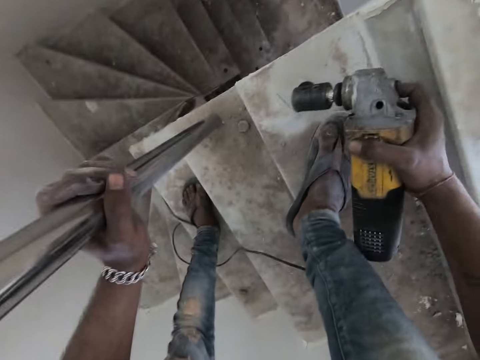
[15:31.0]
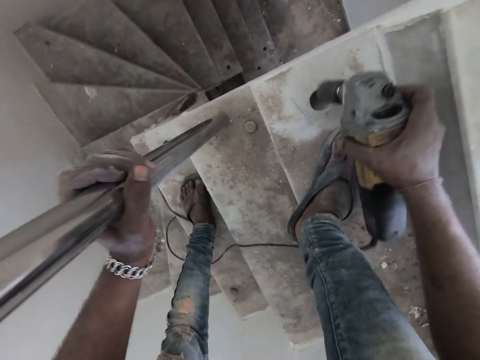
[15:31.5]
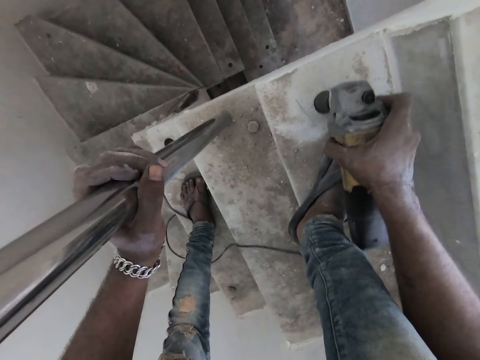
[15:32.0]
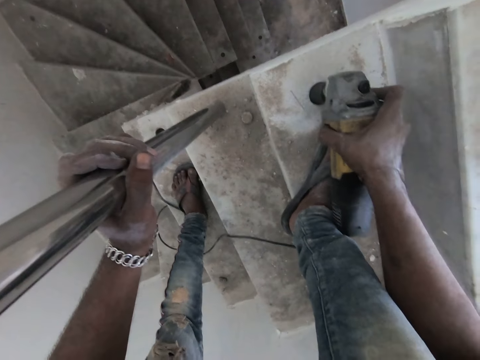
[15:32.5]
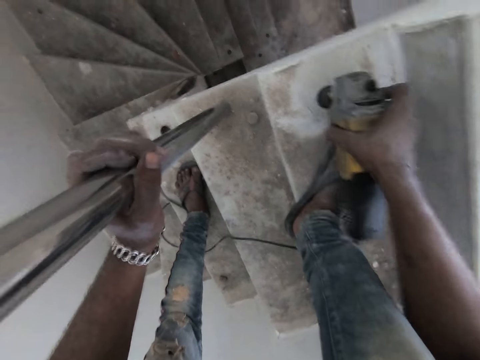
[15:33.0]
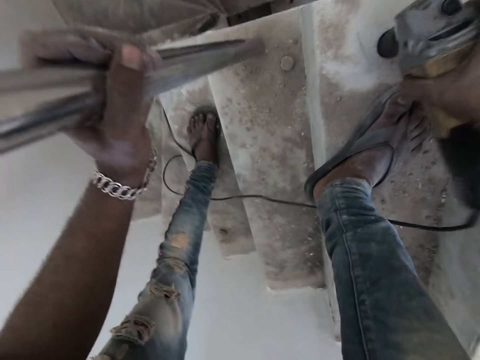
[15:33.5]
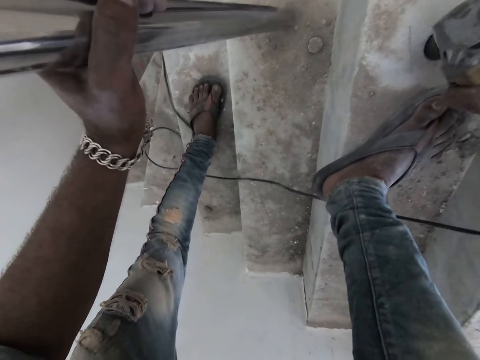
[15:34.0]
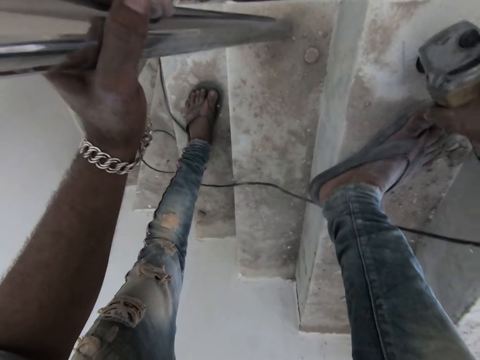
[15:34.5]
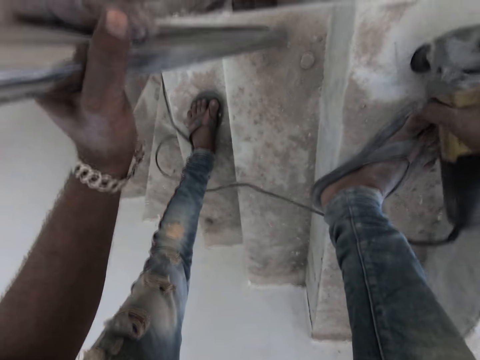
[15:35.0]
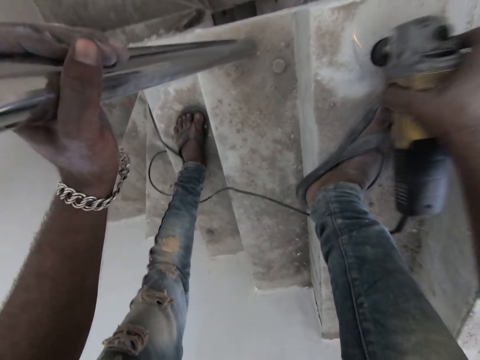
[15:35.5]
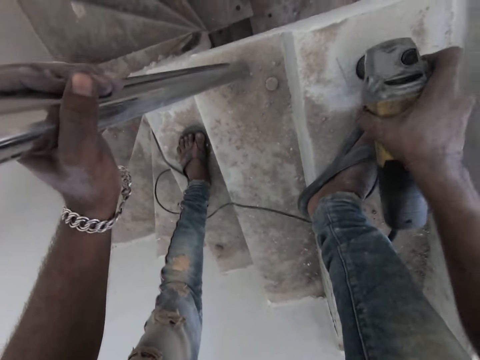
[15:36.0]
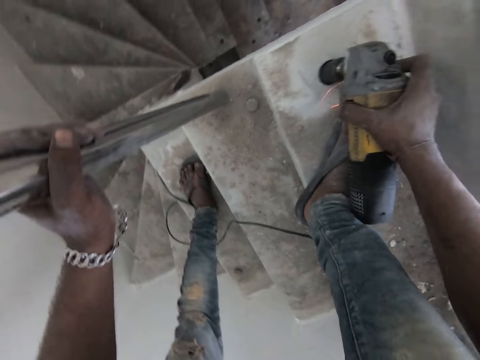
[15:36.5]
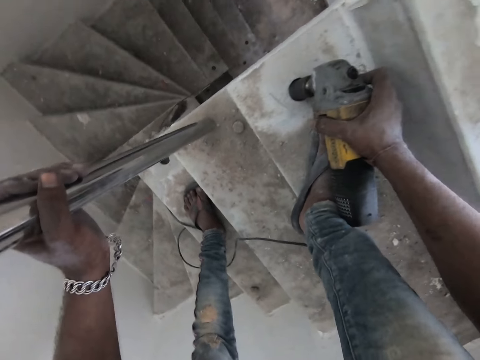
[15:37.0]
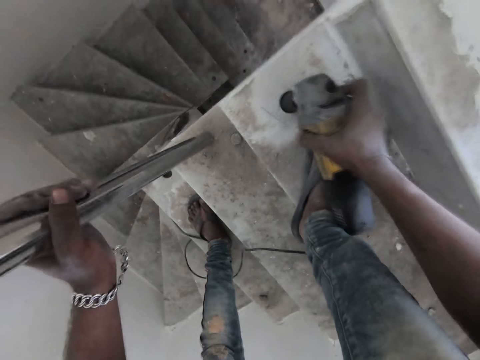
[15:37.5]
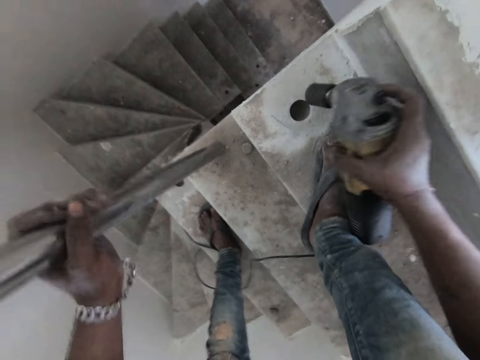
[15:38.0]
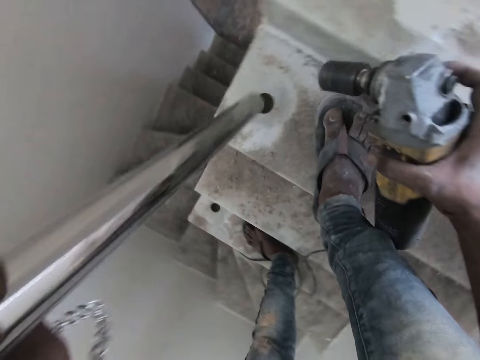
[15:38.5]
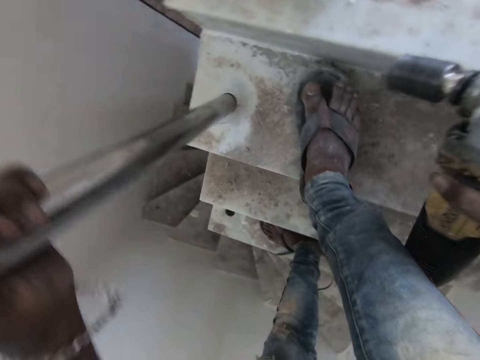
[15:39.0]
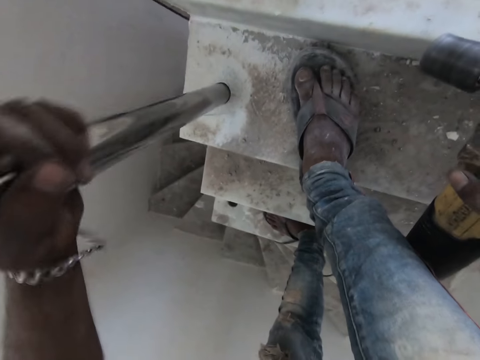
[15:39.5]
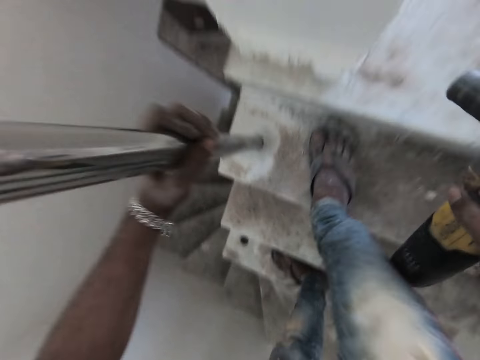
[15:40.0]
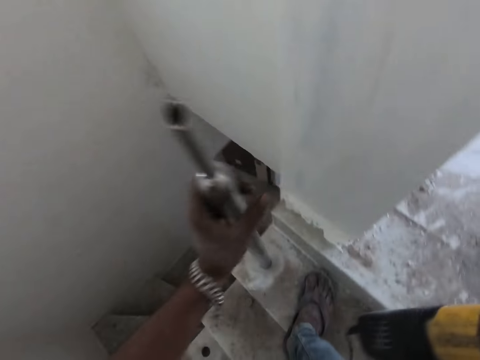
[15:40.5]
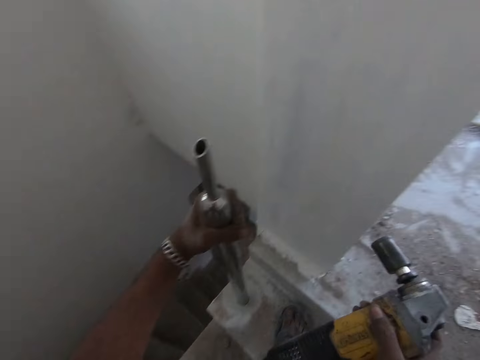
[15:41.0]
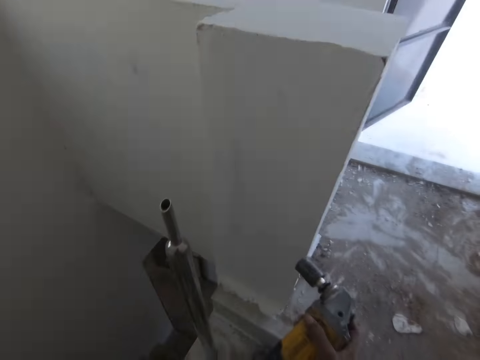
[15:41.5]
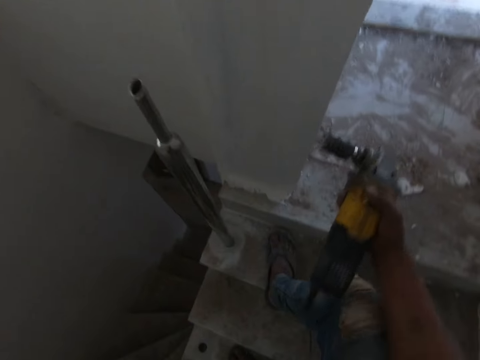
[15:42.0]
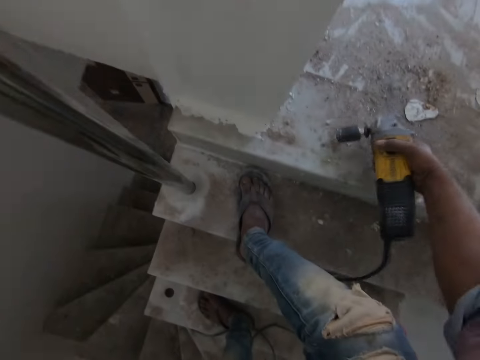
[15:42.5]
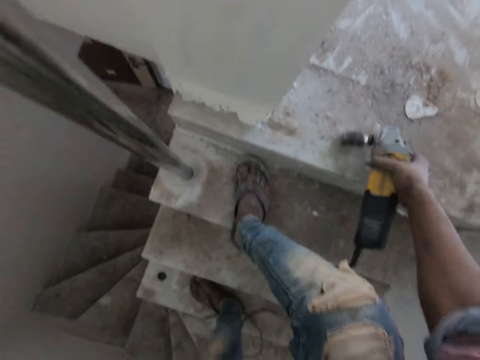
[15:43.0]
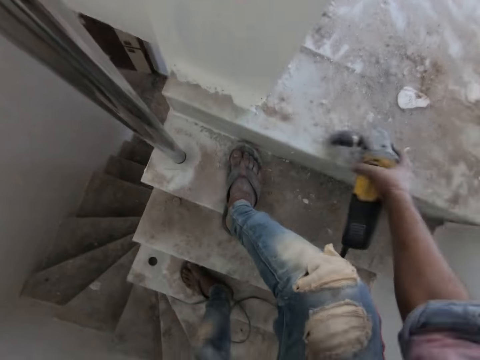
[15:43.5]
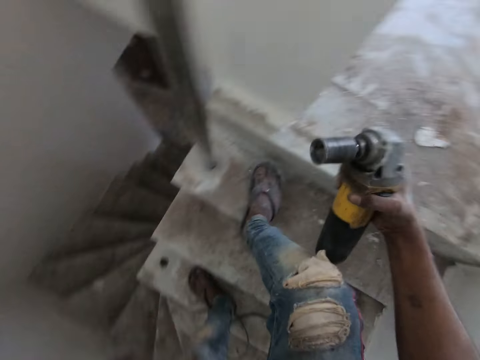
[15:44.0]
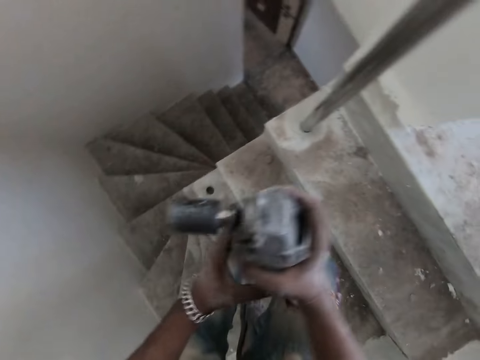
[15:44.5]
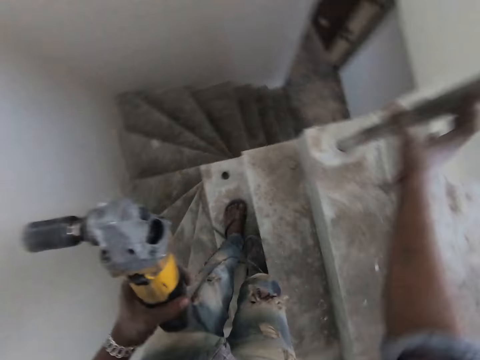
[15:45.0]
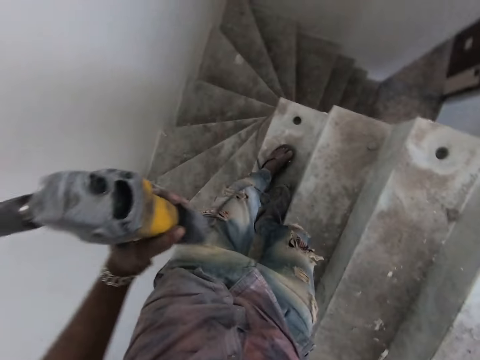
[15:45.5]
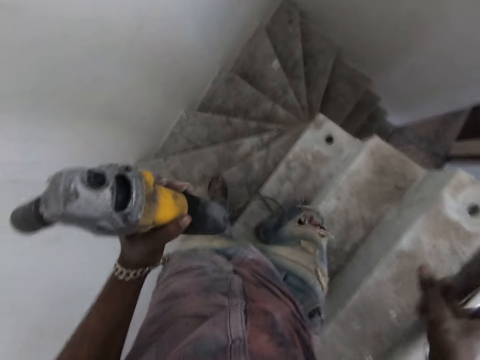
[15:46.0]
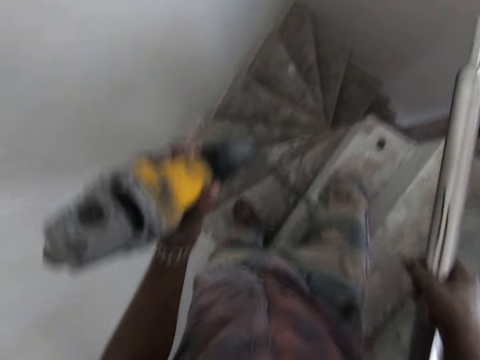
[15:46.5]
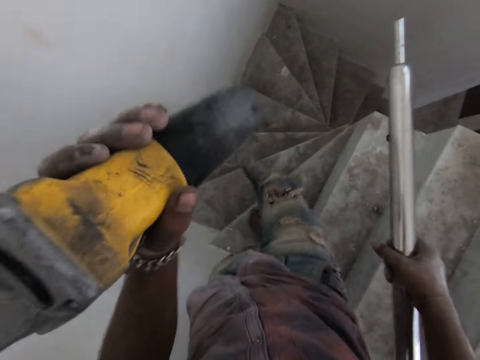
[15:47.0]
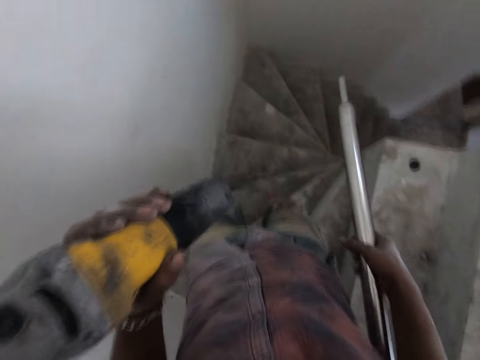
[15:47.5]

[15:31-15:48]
The camera wearer places the aluminum rod on the staircase with his left hand. He turns on the switch on the drill with his right hand. He drills the hole in the staircase with the drill in his right hand. He lifts the aluminum rod from the staircase with his left hand and puts the aluminum rod in the hole with his left hand. He hits the staircase with the drill in his right hand. He passes the drill to his left hand from his right hand. He removes the aluminum rod from the hole with his right hand. He walks down the staircase.

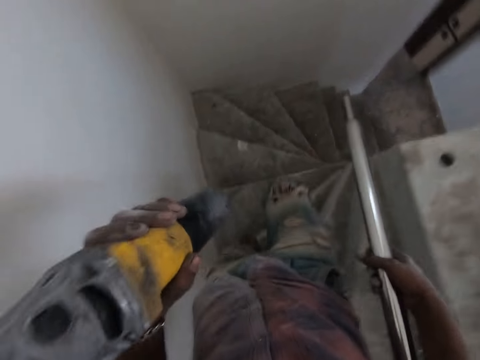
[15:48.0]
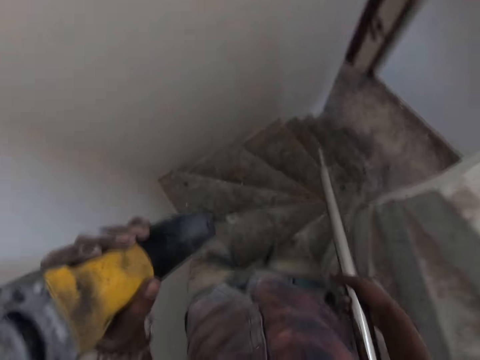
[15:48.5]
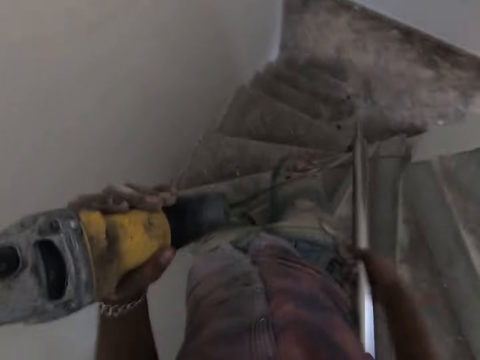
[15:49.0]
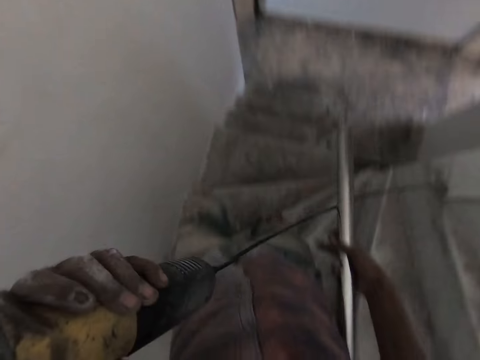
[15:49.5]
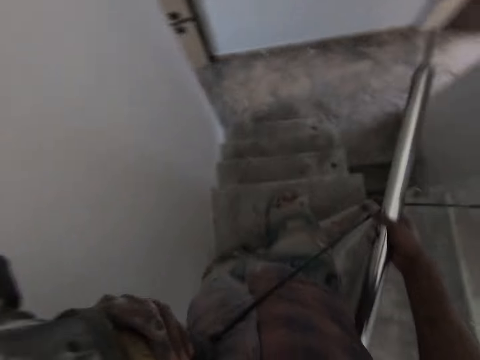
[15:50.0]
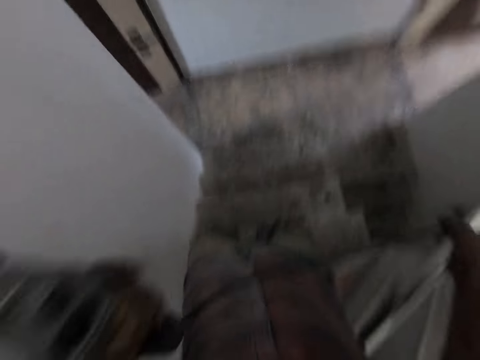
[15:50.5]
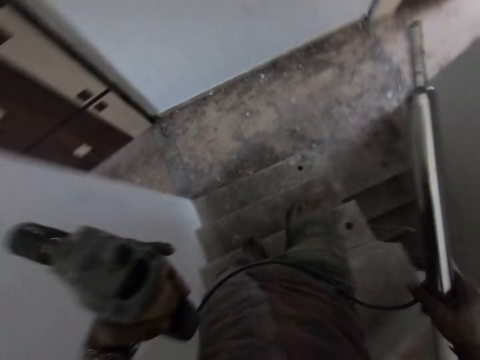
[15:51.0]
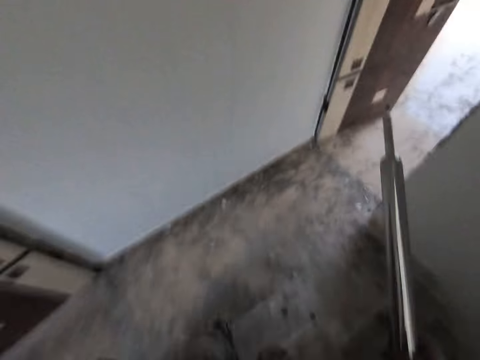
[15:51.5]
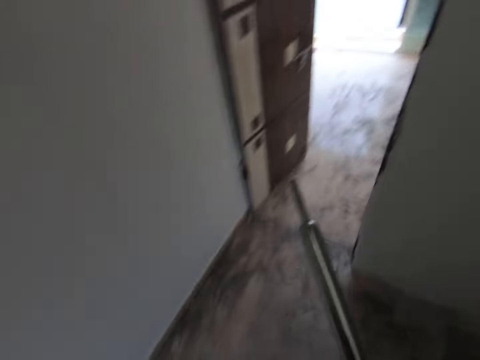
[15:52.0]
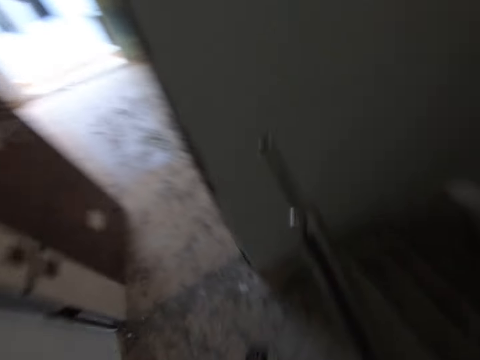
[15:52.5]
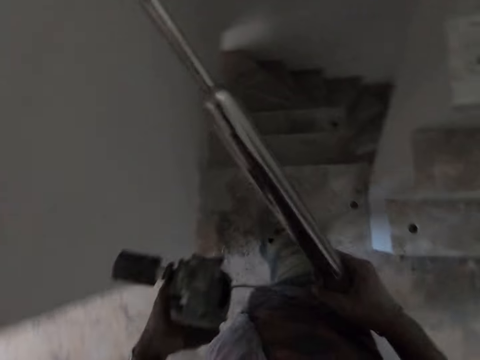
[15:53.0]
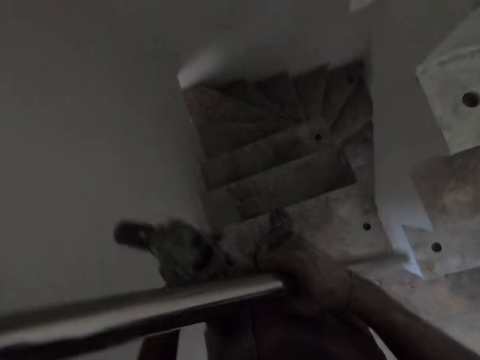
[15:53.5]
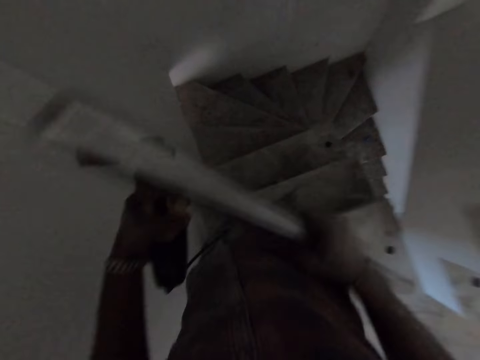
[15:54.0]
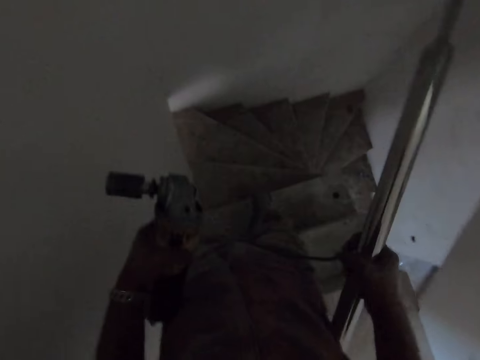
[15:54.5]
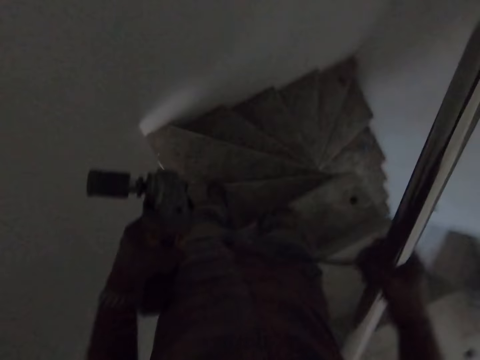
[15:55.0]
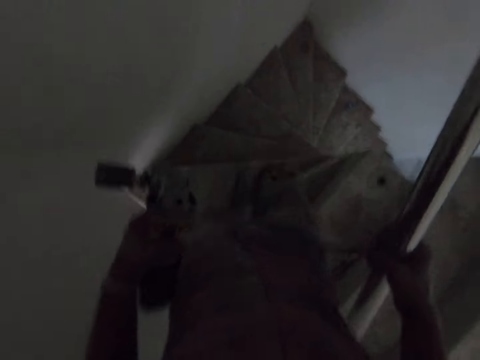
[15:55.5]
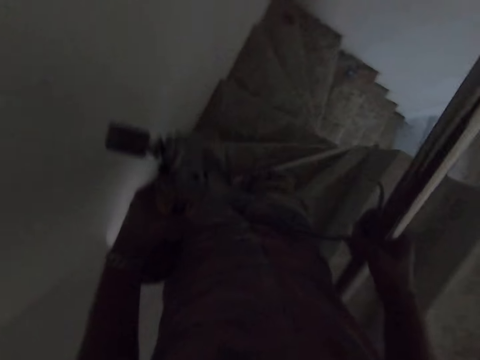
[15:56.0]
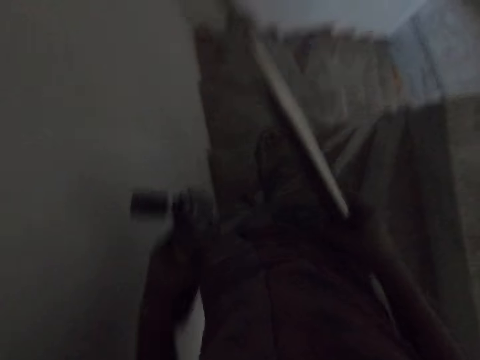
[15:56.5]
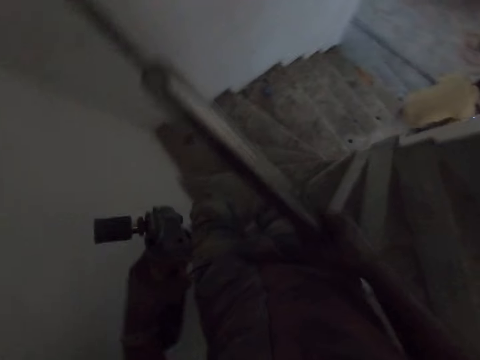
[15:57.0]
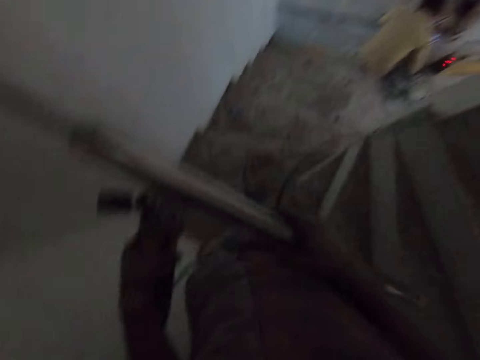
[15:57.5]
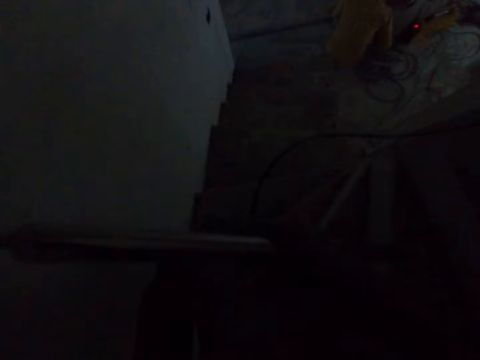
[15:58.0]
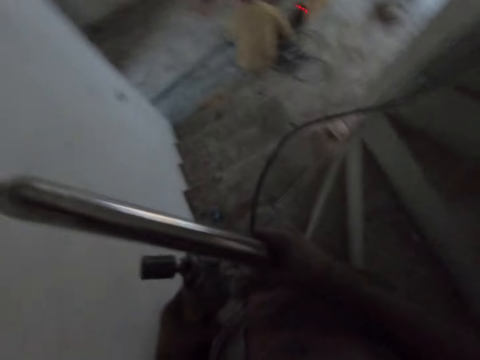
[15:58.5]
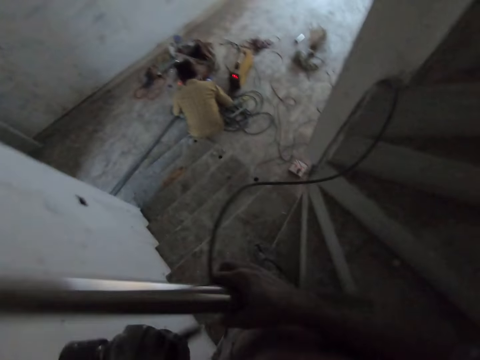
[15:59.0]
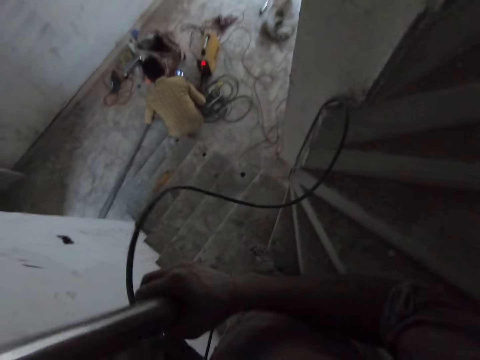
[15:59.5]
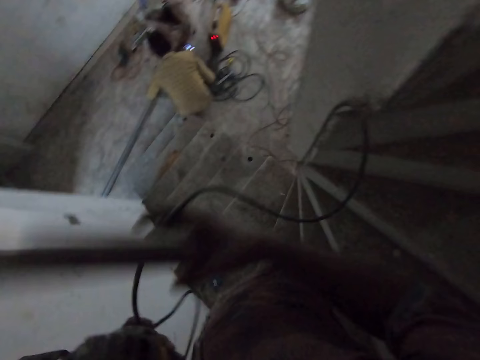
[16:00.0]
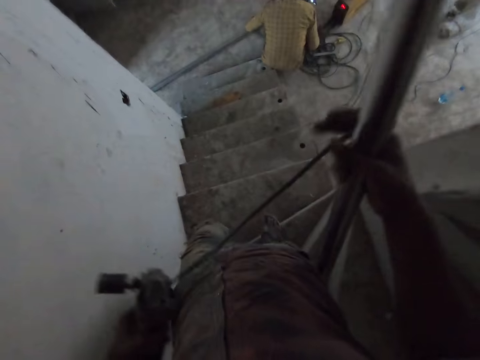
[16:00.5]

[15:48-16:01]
The camera wearer holds the drill cable with his right hand. A man welds an aluminum rod on the floor with a welding torch in his right hand. The camera wearer passes the drill cable to his left hand from his right hand.
